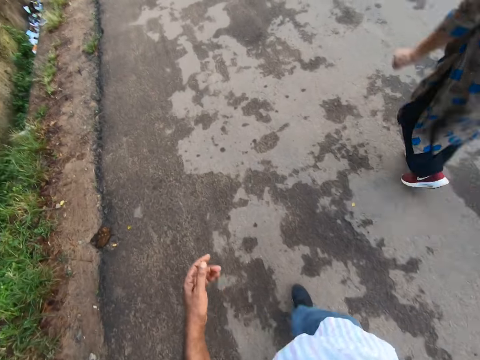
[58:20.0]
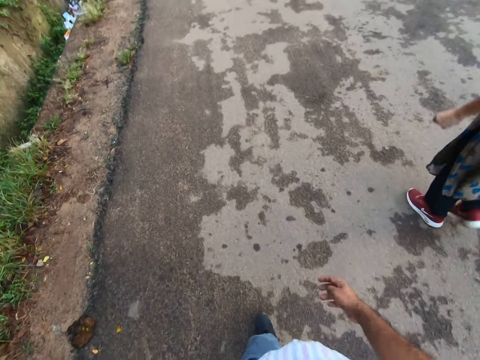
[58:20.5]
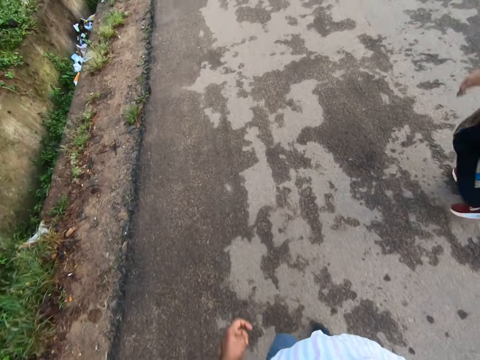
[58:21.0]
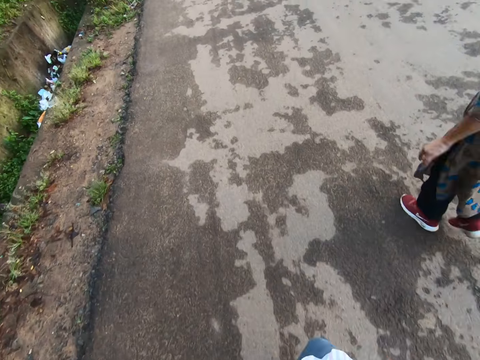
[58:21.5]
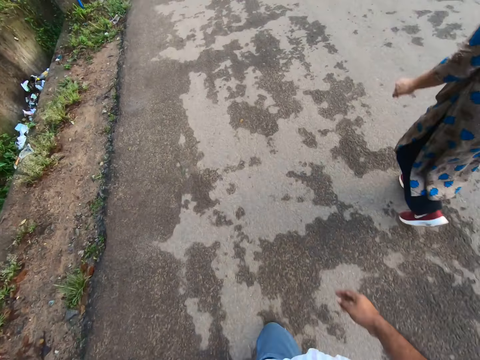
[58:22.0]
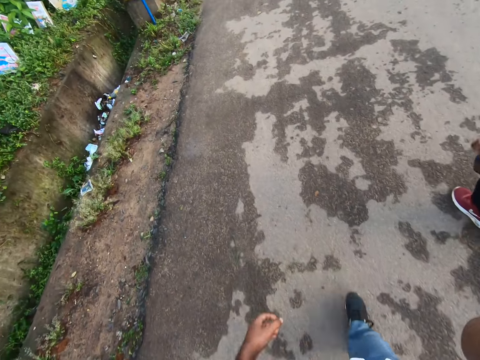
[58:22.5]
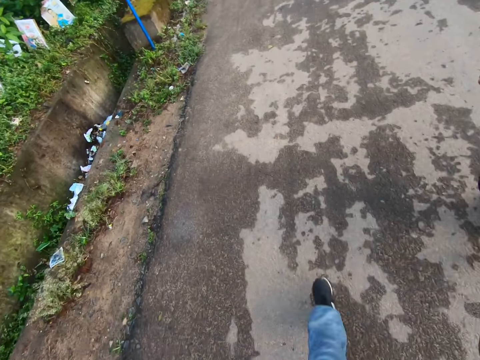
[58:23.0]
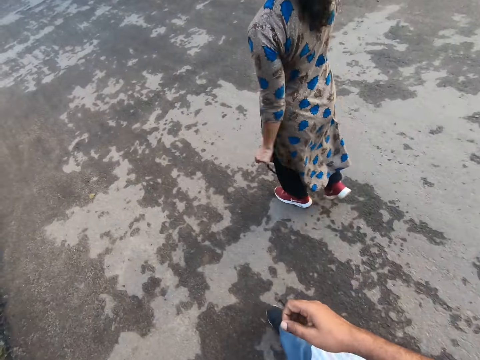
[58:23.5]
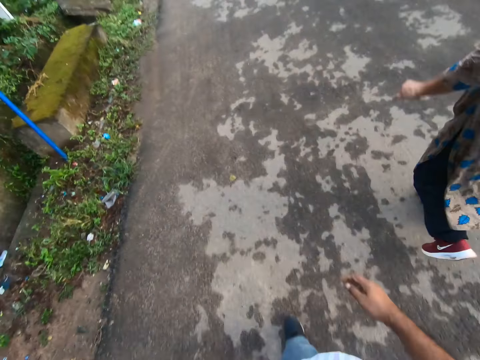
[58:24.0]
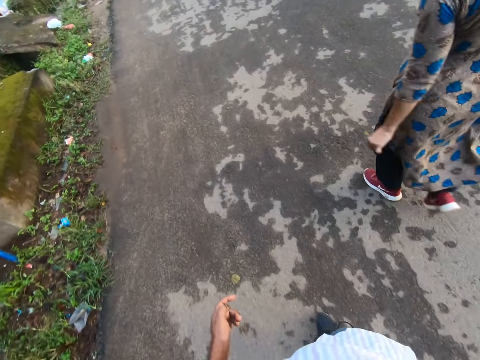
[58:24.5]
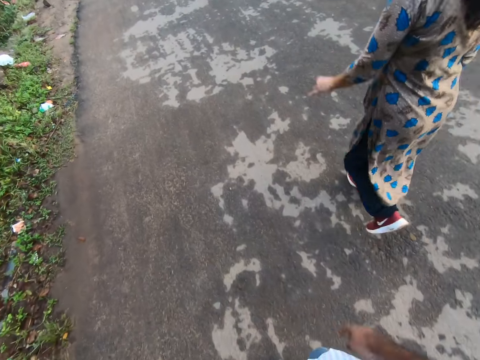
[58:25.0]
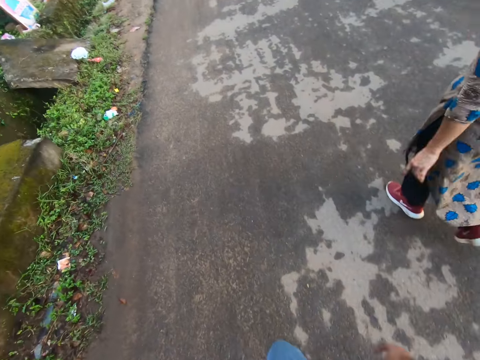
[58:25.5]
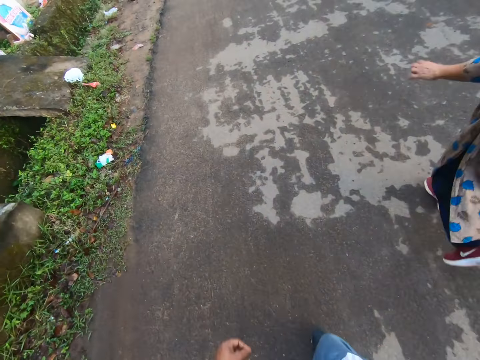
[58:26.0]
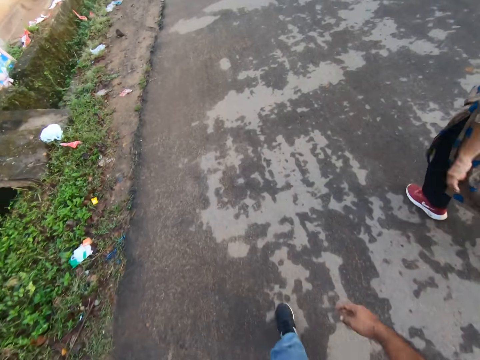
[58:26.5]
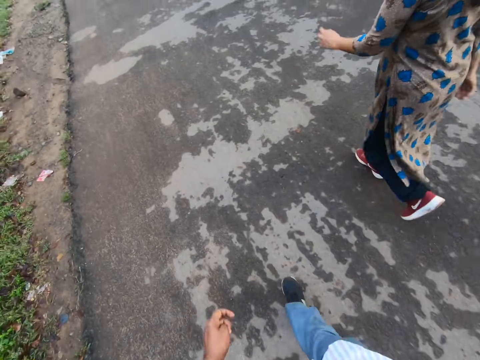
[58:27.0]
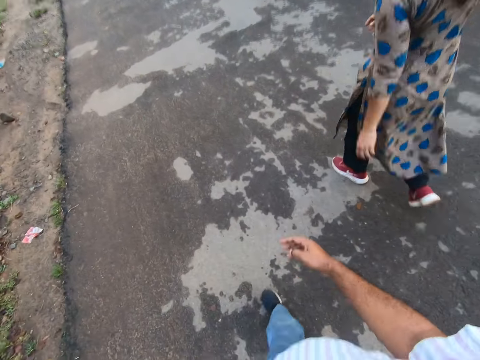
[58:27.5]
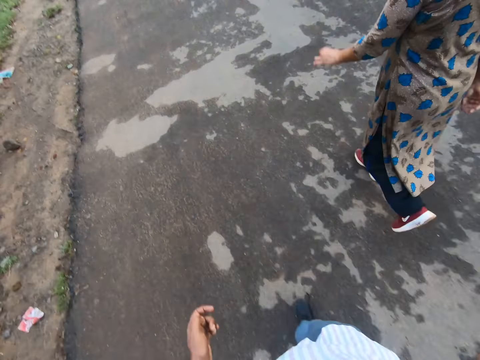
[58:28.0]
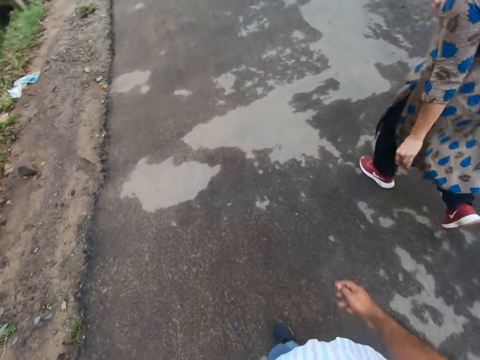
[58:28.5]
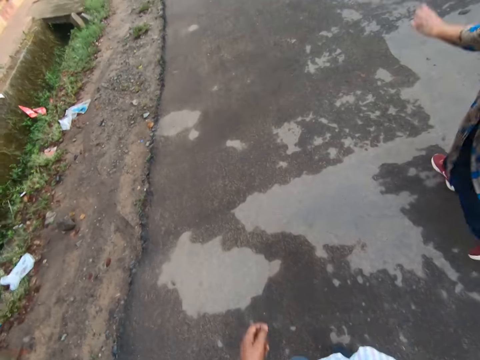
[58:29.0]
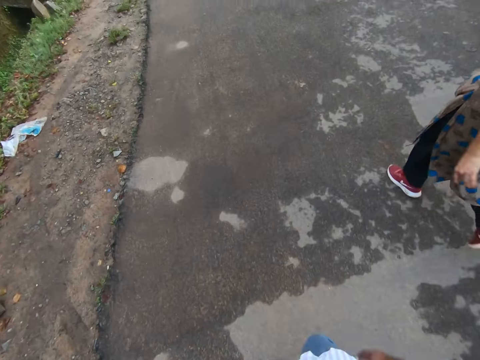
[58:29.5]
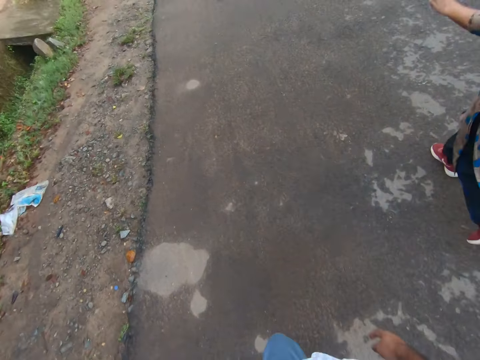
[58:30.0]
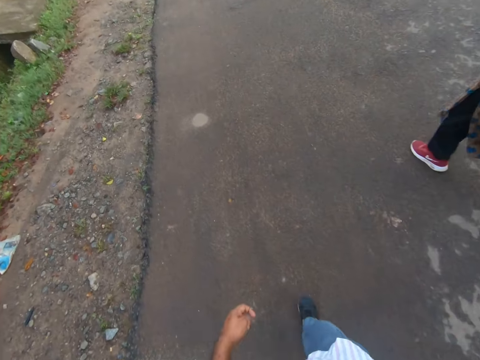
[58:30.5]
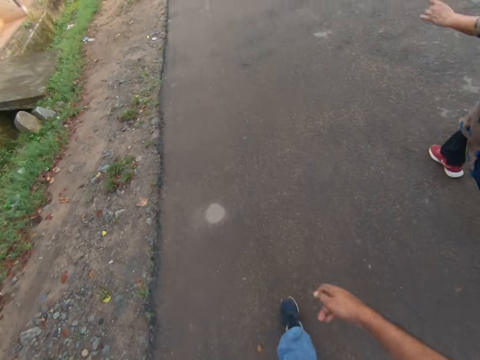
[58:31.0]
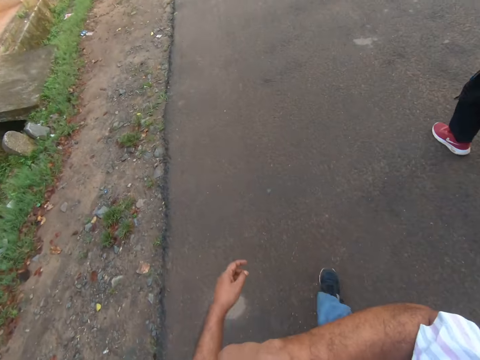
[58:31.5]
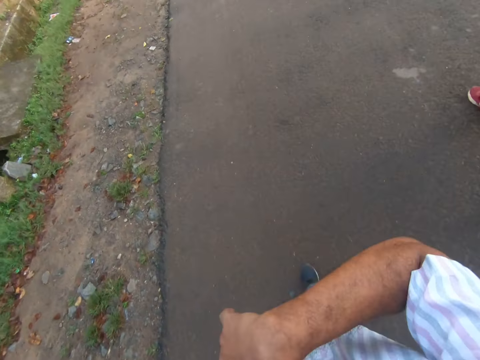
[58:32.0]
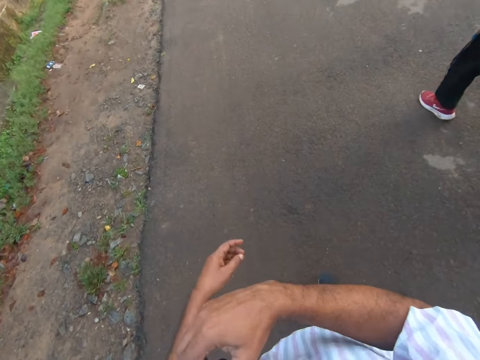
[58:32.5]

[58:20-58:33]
The camera wearer raises his right hand to his face. He drops his right hand. He looks on the side. He raises his right hand to his chest area.

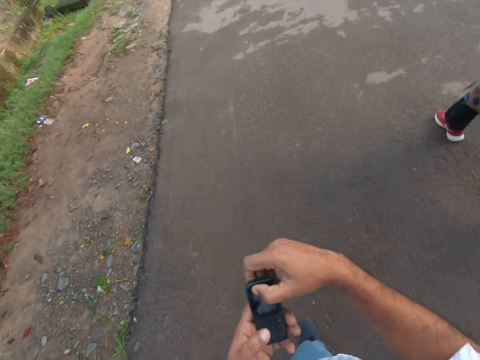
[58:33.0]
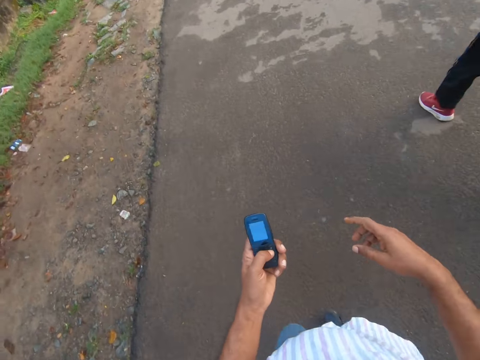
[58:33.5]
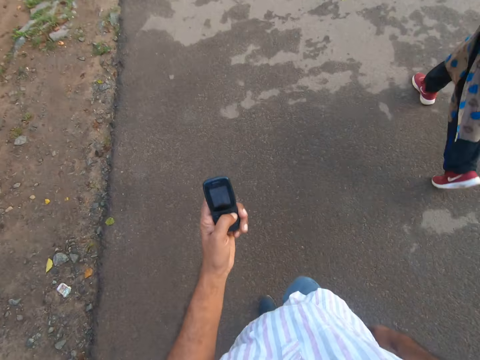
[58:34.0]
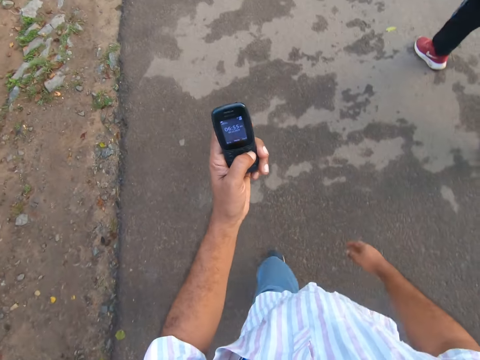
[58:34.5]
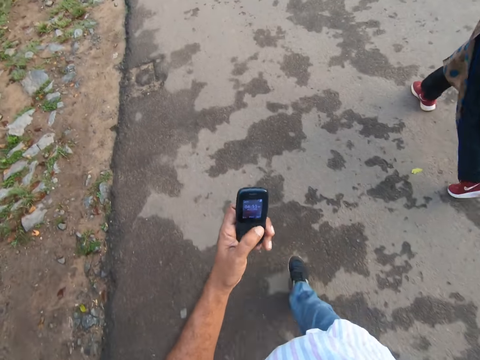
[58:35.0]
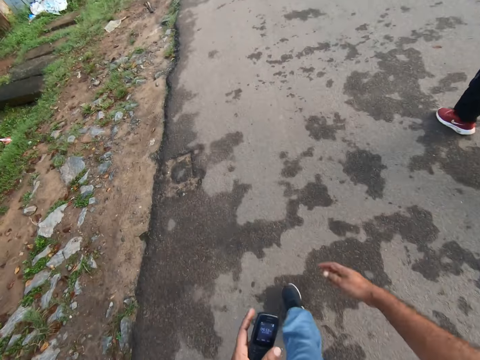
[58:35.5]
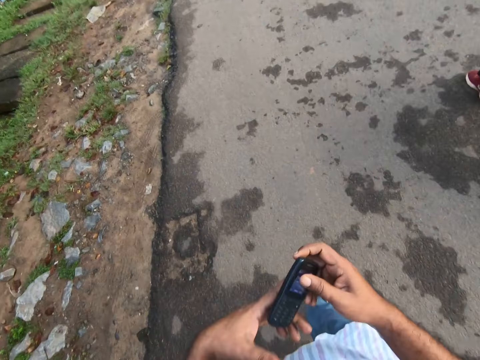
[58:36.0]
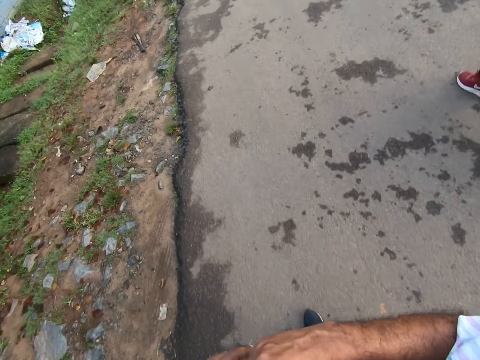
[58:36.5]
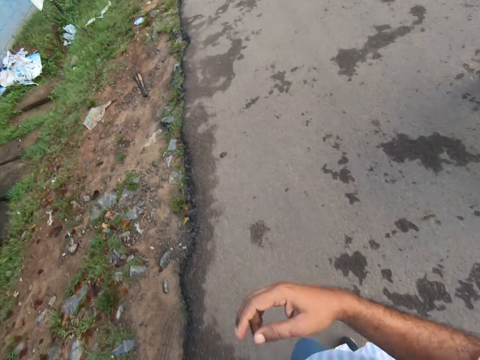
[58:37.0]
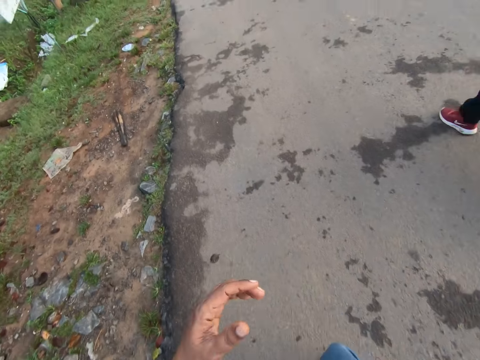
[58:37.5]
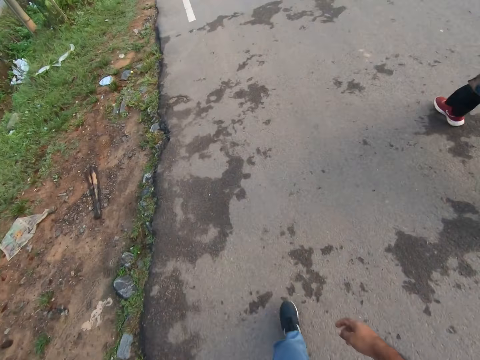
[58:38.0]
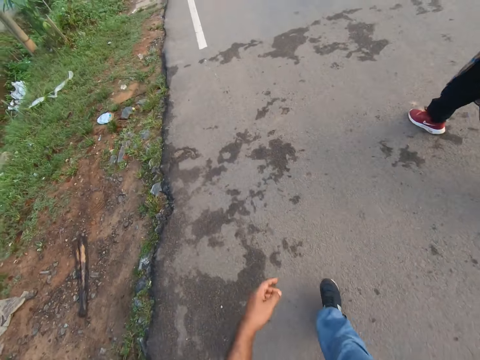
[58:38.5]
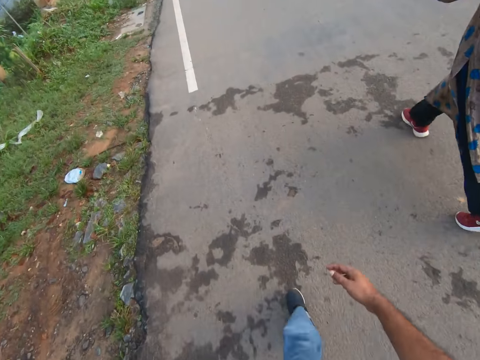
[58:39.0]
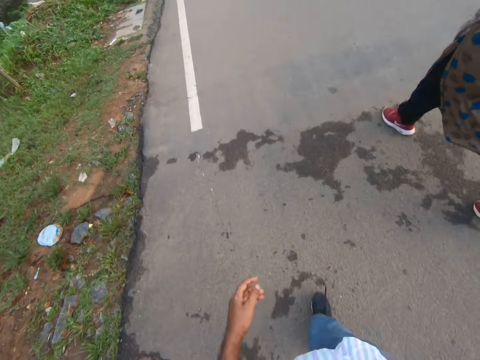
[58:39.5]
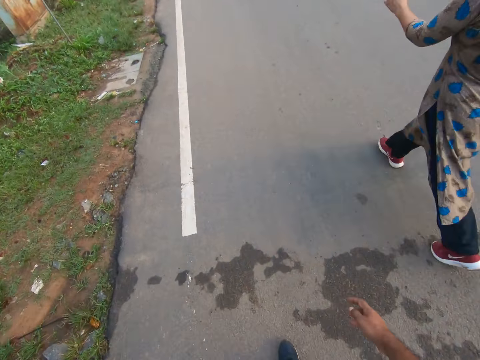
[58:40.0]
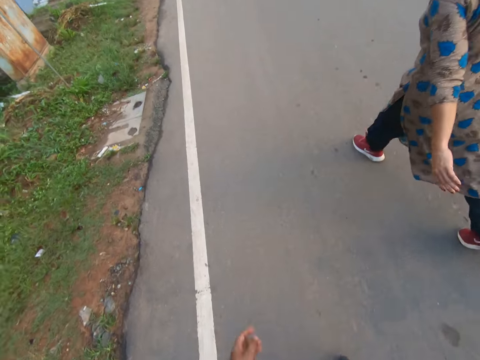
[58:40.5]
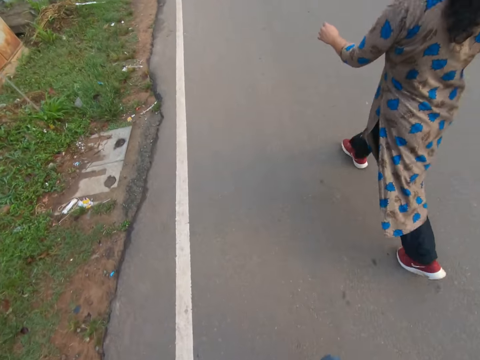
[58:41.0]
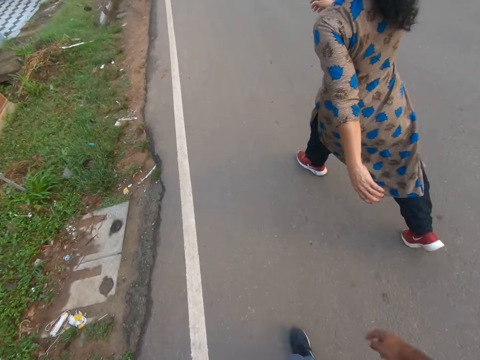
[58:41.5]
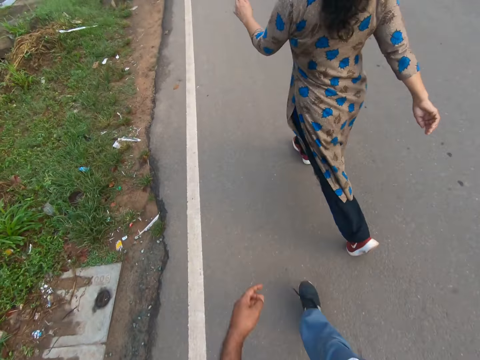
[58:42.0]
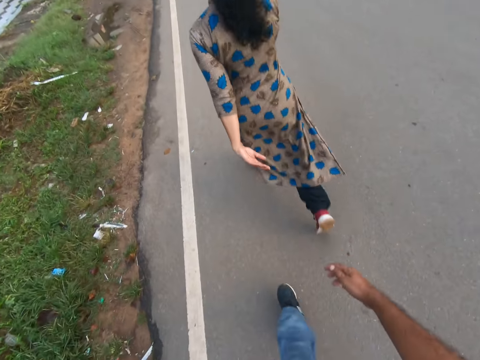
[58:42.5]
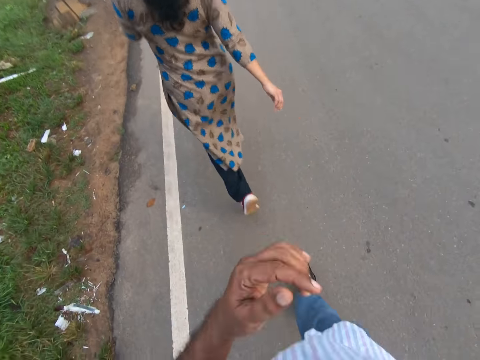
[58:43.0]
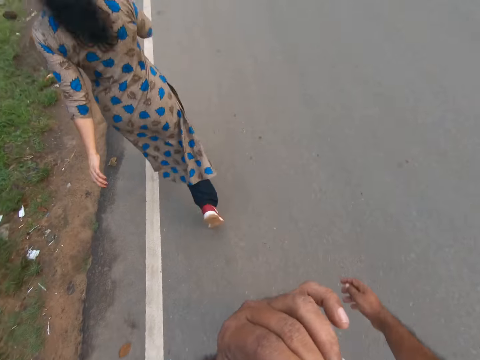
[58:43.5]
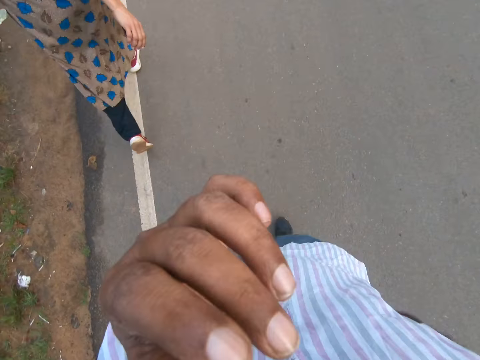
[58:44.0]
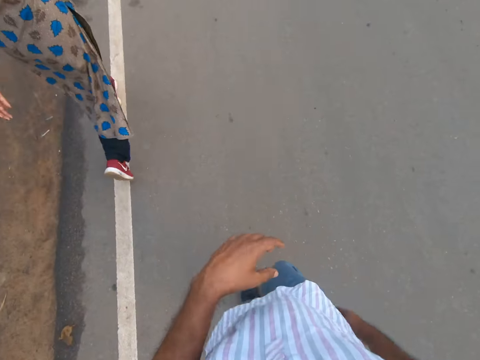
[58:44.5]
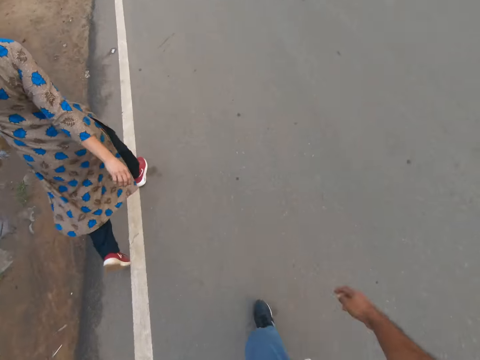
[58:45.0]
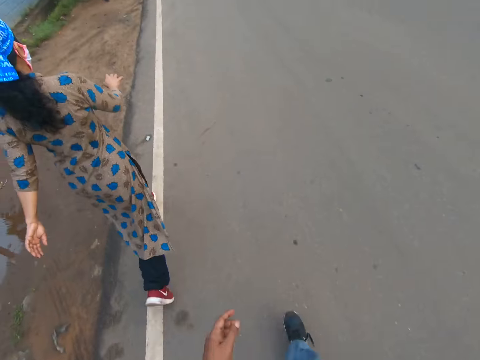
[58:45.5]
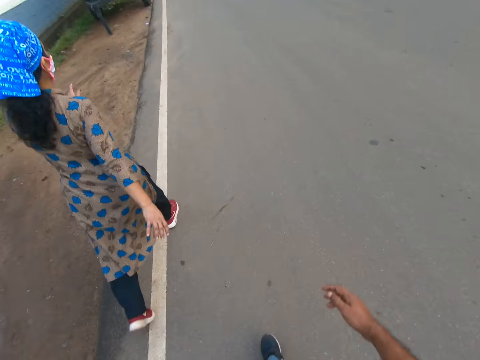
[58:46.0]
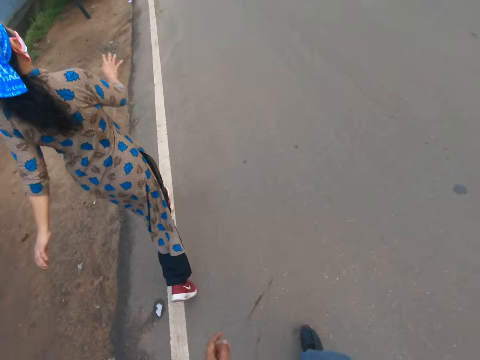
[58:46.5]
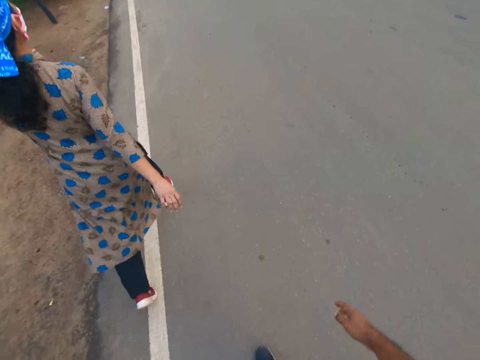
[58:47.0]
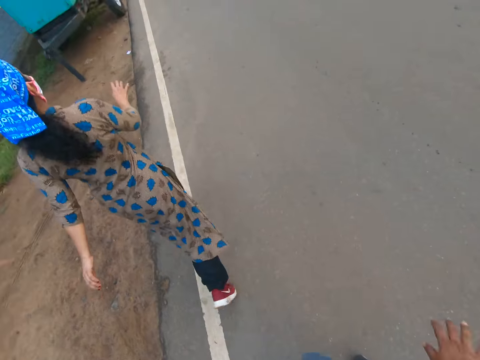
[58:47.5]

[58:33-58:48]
The camera wearer picks up a phone from his breast pocket with his right hand. He holds the phone with both hands. He removes his right hand from the phone. He holds the phone with his left hand. He drops his right hand. He lowers the phone on his left hand. He passes the phone to his right hand. He places the phone in his breast pocket with his right hand. He drops his right hand. A woman walks past the camera wearer. The woman crosses to the left hand side of the camera wearer. The camera wearer raises his left hand to his face. He wipes his nose with his hand. He drops his left hand. He walks on a tarred road with the woman at his left hand side.
